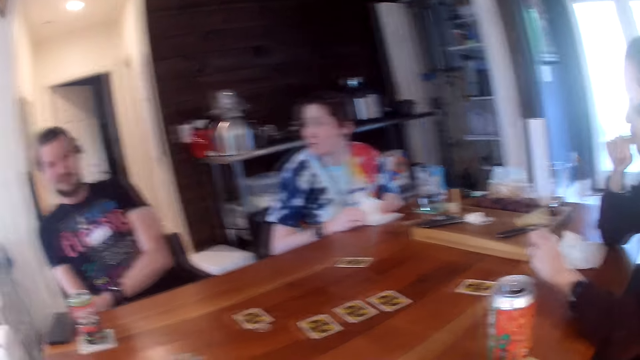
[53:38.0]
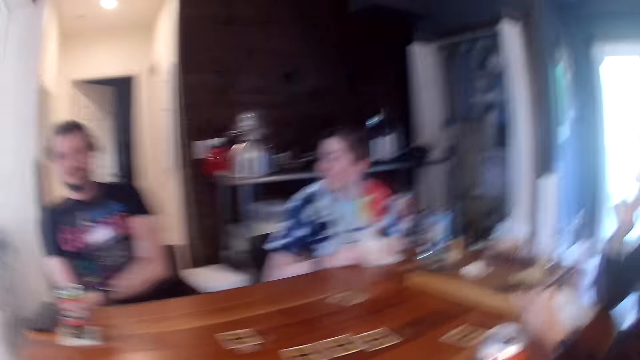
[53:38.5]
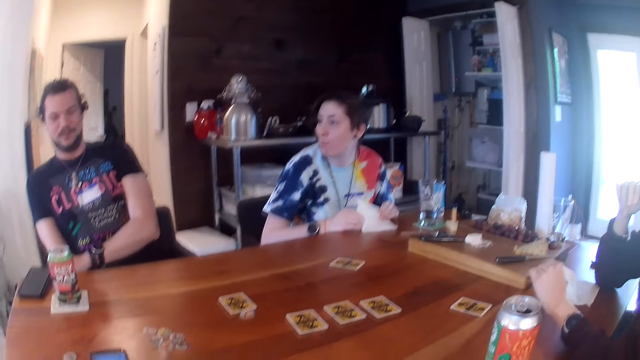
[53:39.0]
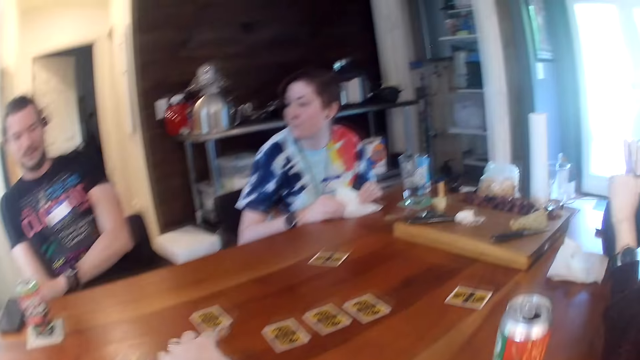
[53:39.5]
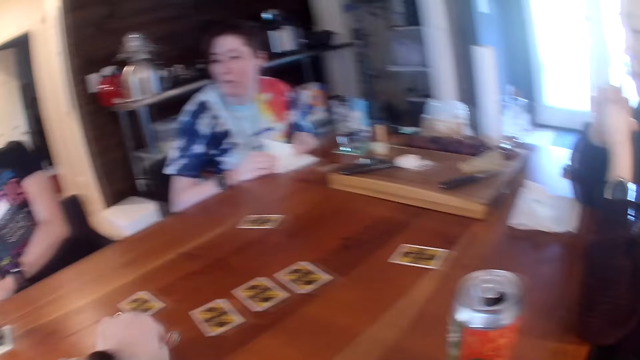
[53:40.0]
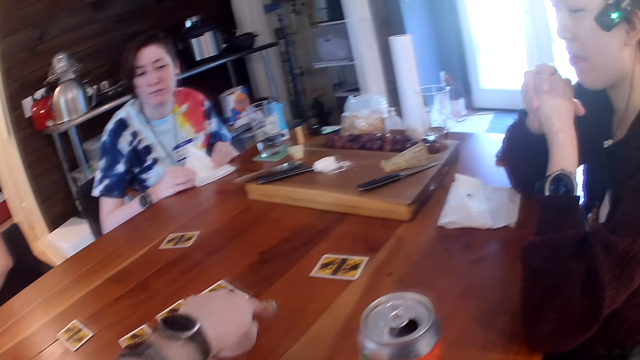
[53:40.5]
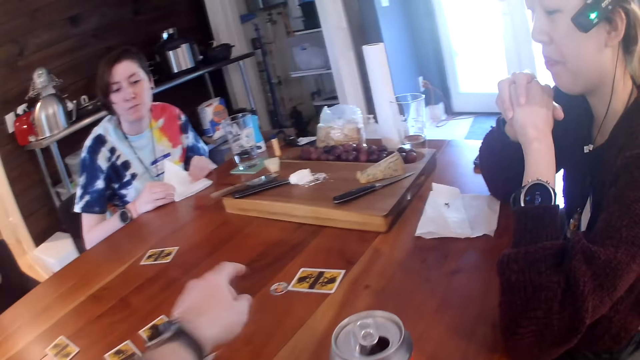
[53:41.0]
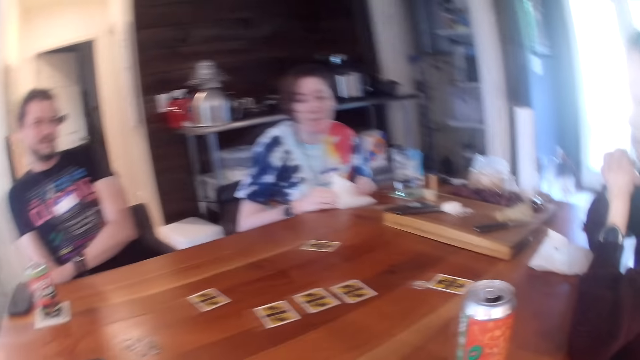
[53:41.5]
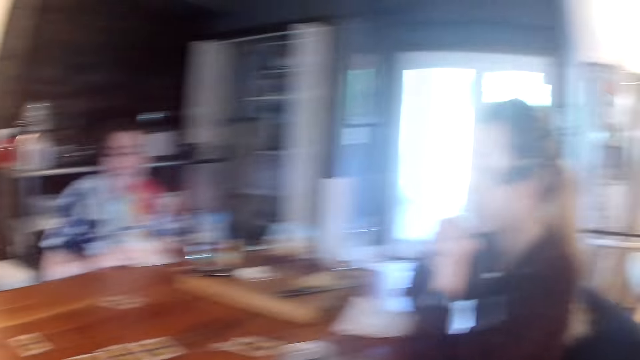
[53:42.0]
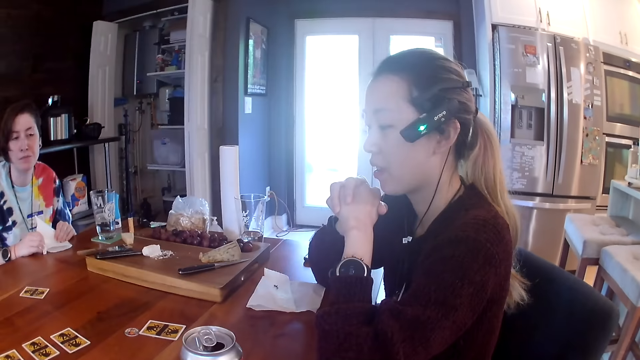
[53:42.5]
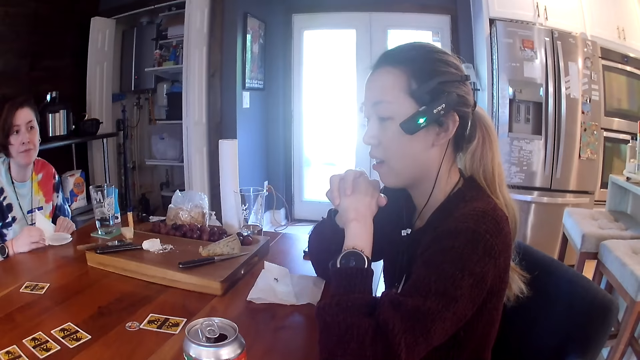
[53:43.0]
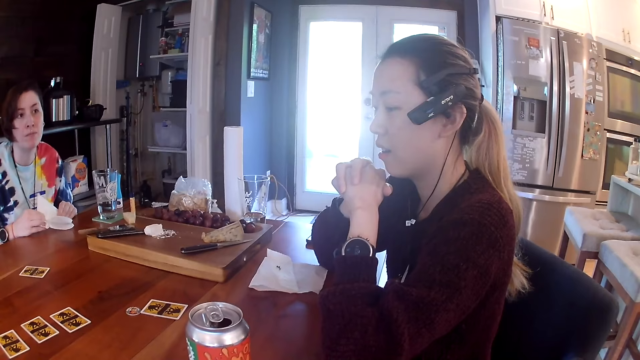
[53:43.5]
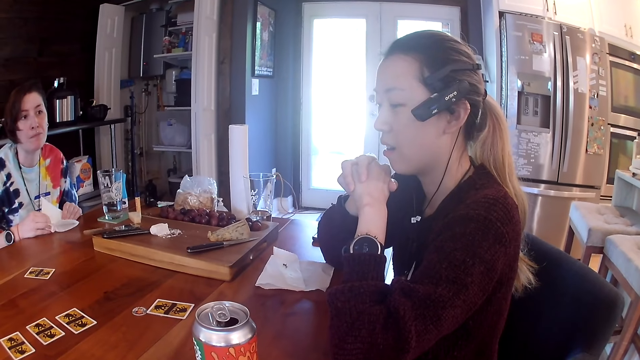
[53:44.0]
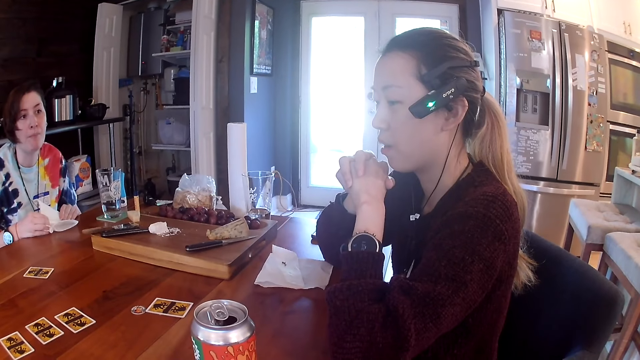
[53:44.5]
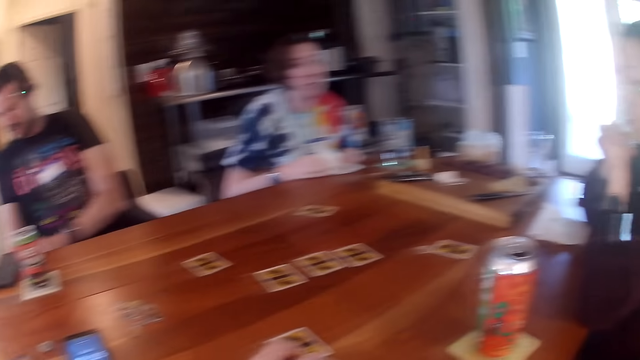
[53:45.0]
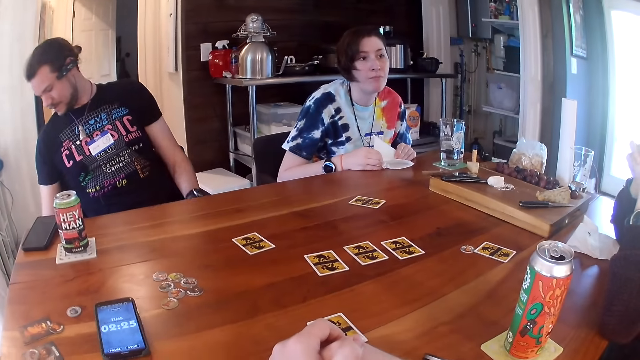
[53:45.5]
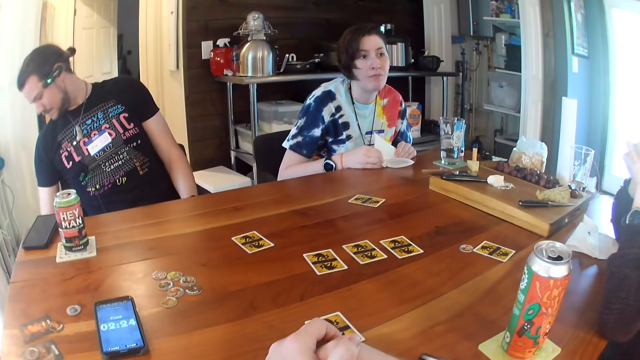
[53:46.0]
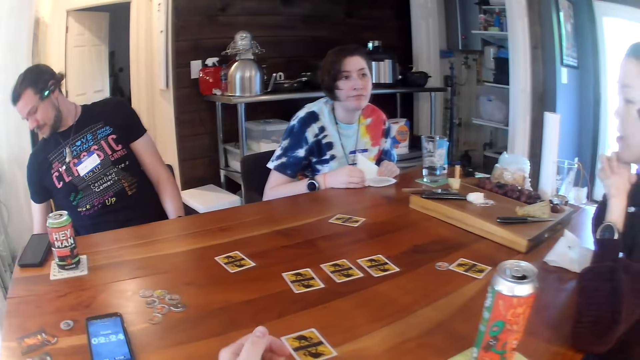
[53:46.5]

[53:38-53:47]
The camera wearer moves a game piece on the table with his left hand.

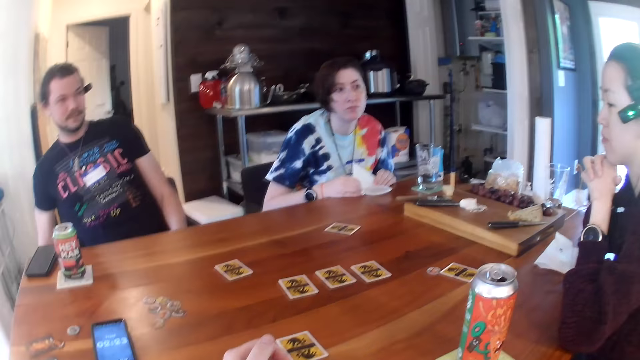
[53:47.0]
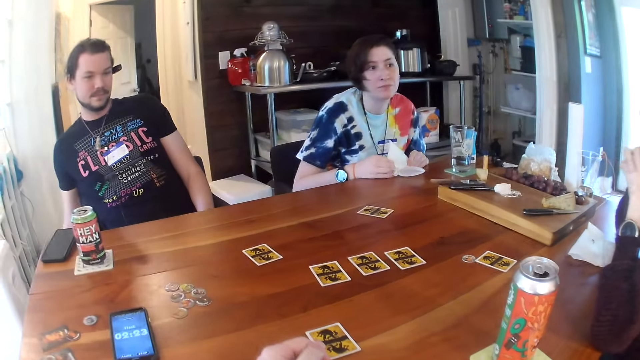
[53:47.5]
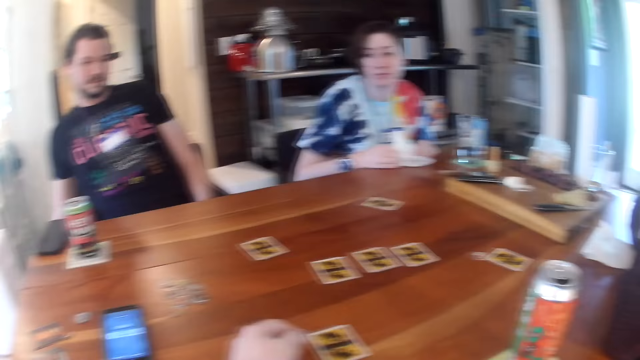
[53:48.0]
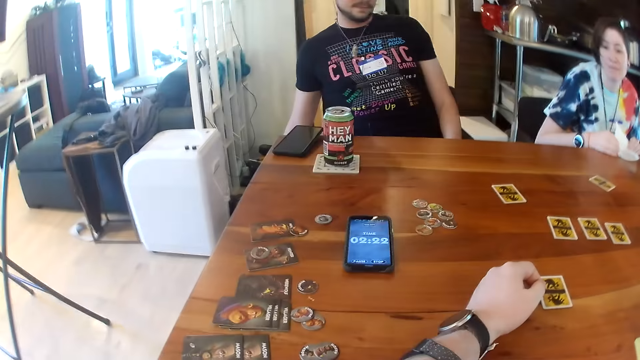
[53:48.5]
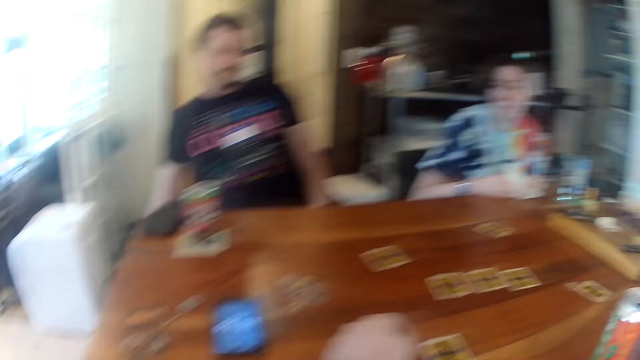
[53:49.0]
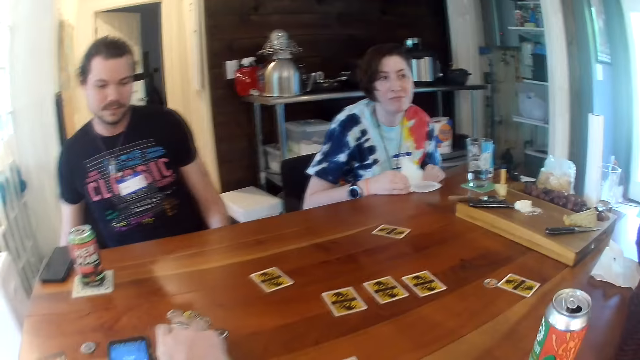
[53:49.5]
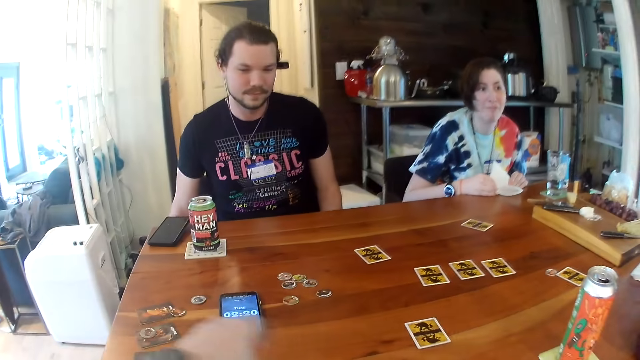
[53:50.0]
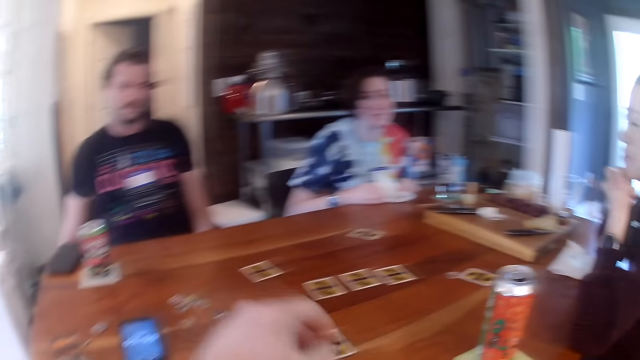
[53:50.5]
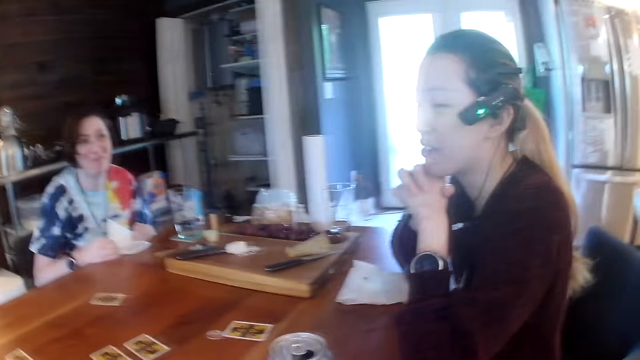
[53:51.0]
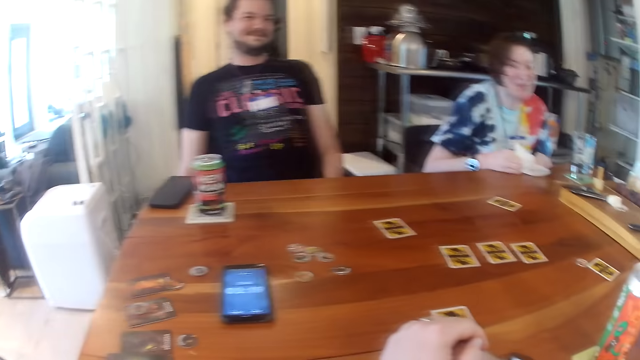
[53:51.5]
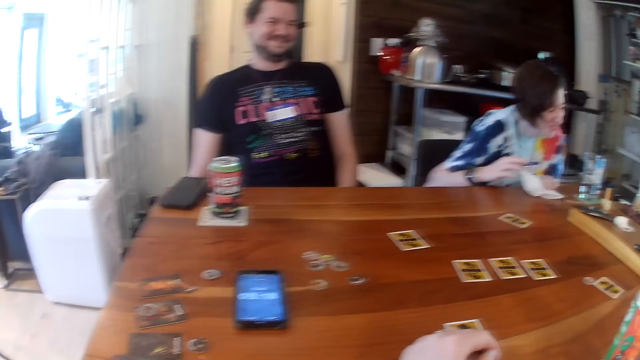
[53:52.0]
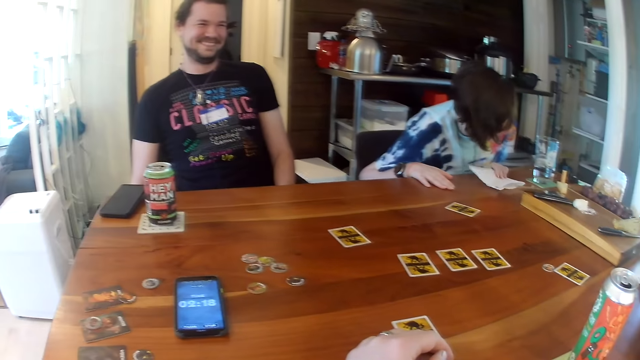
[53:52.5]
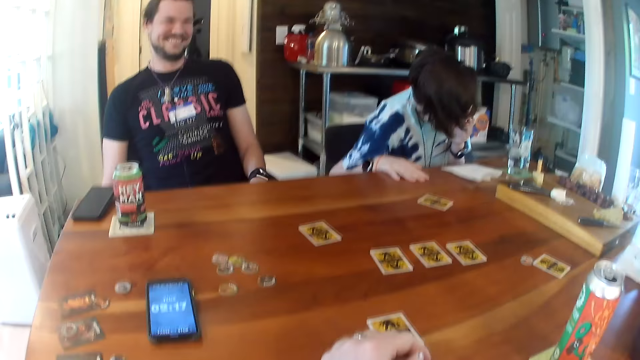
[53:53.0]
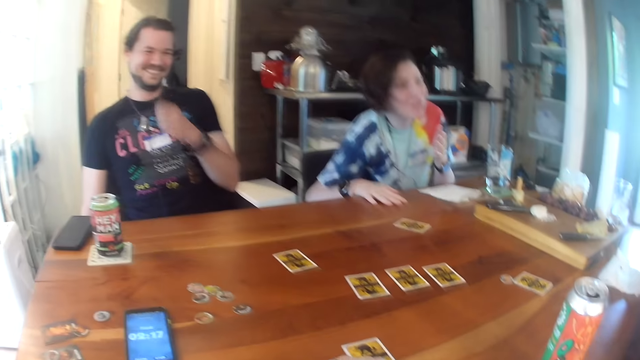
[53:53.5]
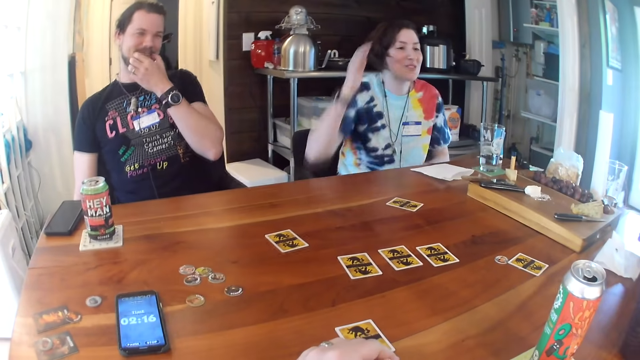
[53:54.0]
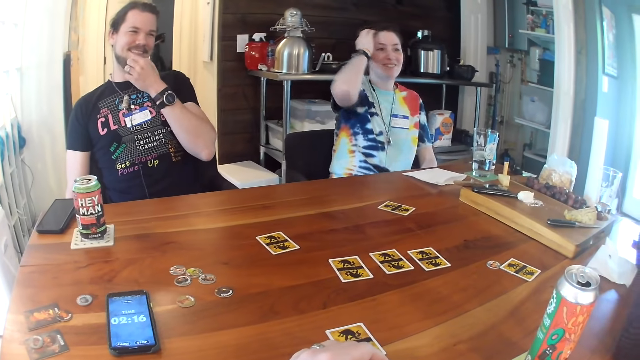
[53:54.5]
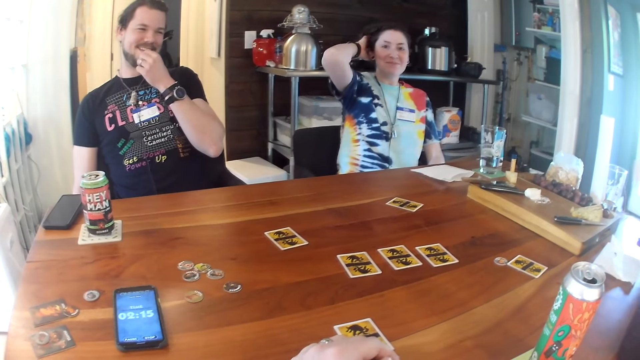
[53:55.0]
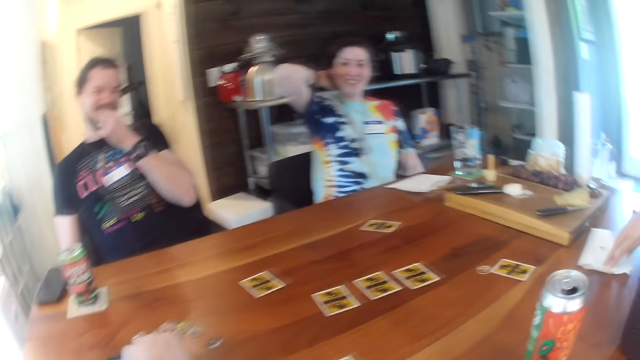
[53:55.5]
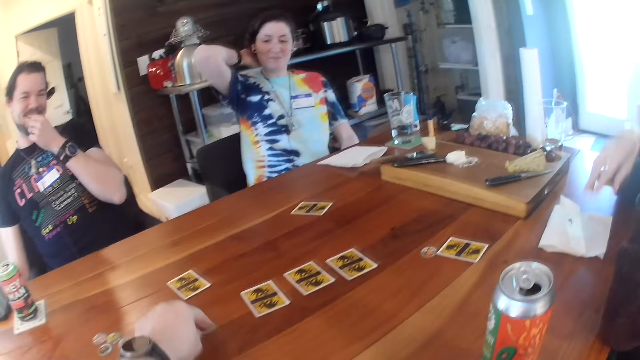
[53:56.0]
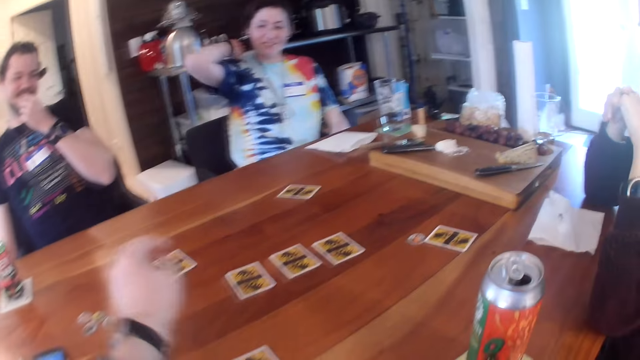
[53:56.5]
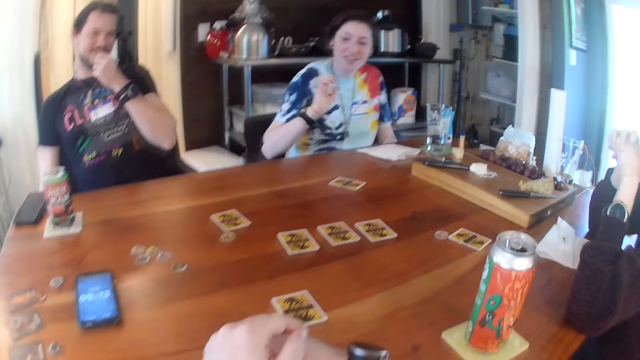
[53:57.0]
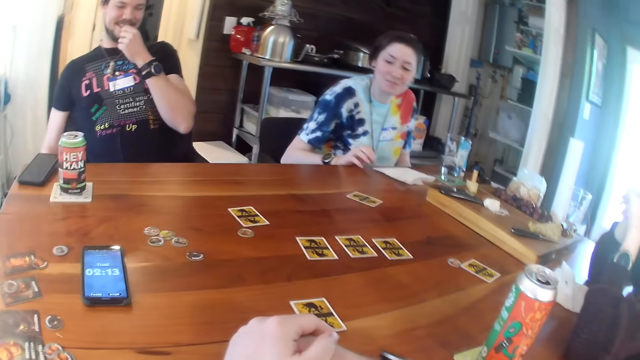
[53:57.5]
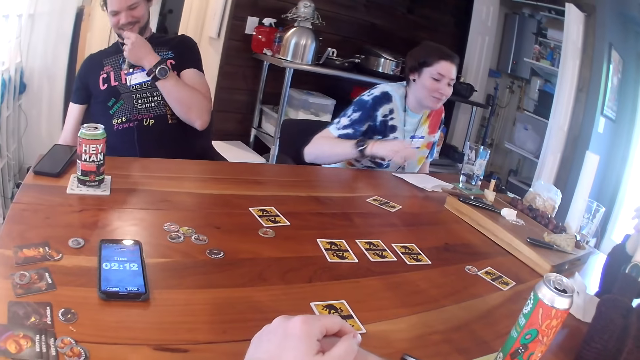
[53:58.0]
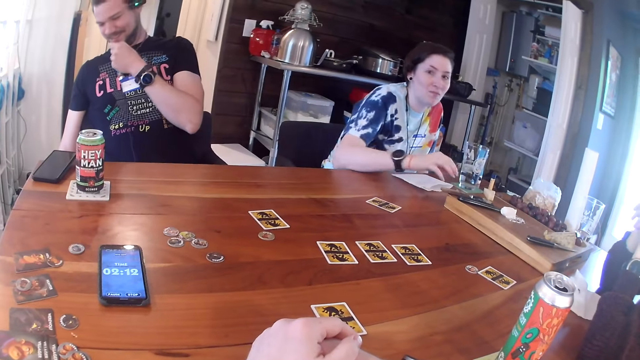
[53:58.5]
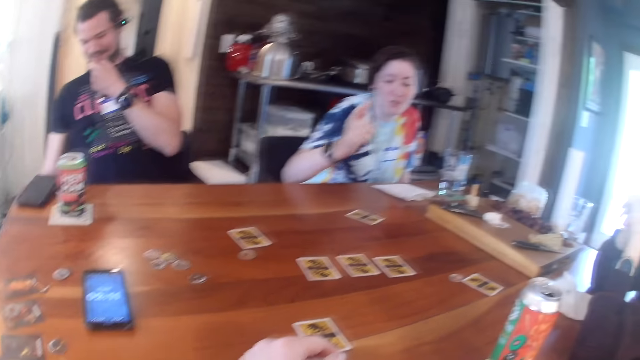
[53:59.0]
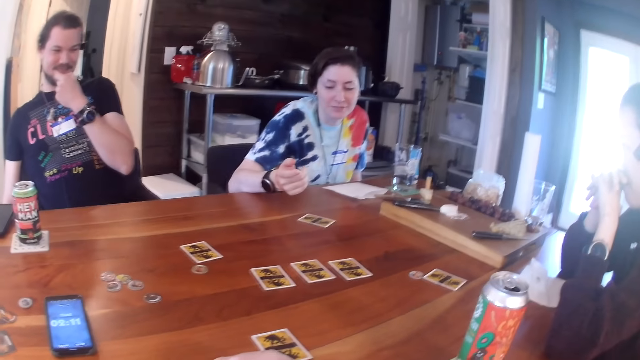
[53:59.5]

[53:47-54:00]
The camera wearer moves a game piece on the table with his left hand. The woman removes her right hand from the napkin on the table. She strokes her hair with her right hand. The camera wearer moves the game piece on the table with his left hand.
